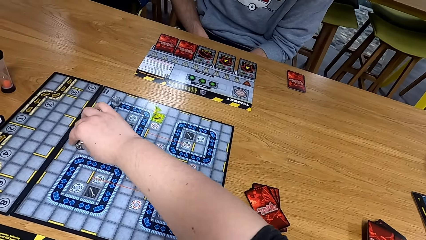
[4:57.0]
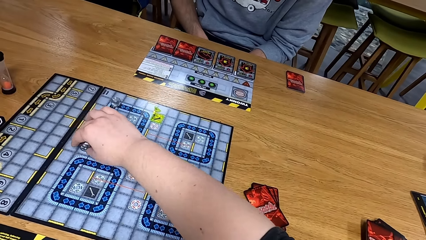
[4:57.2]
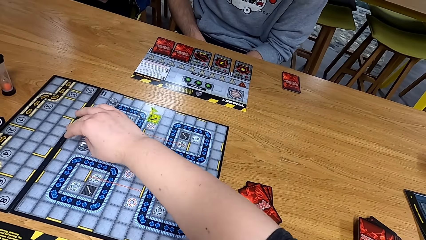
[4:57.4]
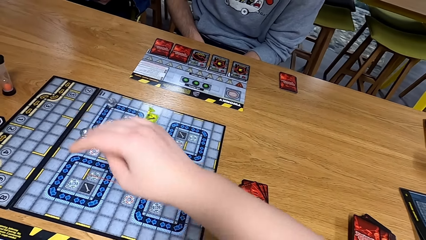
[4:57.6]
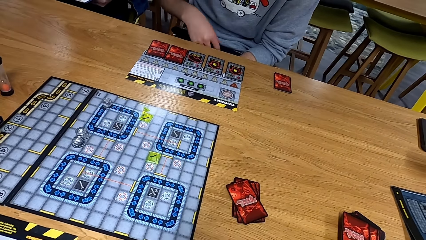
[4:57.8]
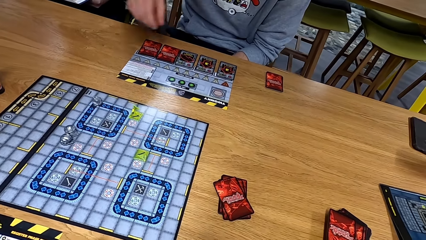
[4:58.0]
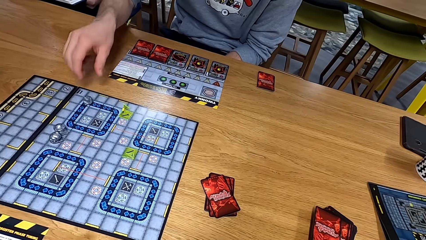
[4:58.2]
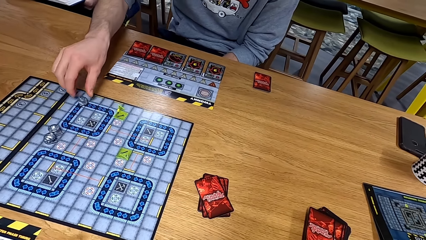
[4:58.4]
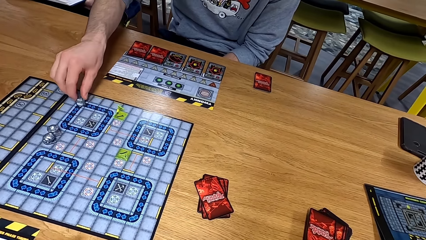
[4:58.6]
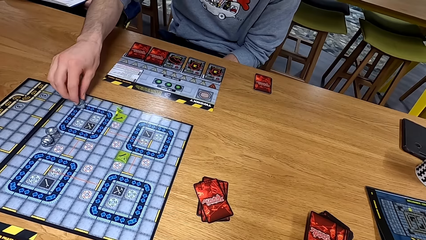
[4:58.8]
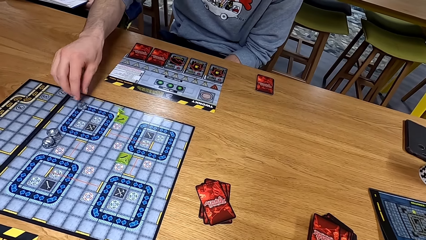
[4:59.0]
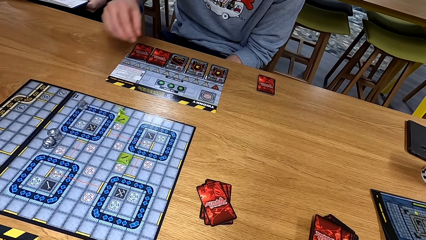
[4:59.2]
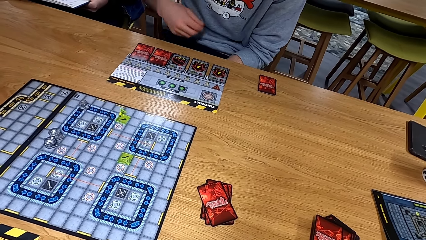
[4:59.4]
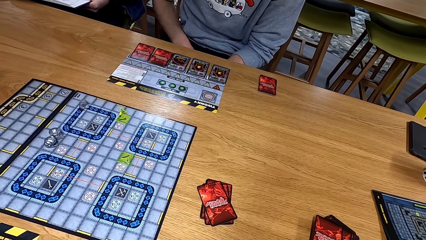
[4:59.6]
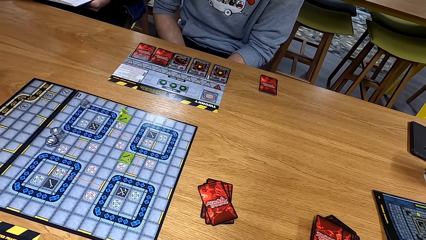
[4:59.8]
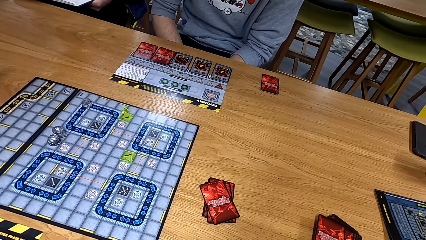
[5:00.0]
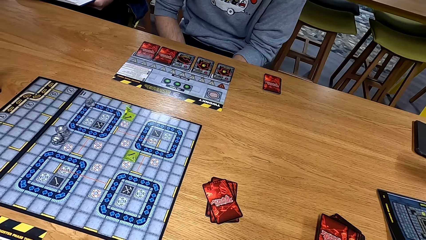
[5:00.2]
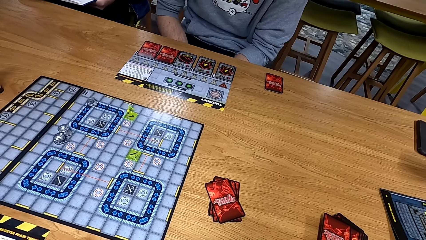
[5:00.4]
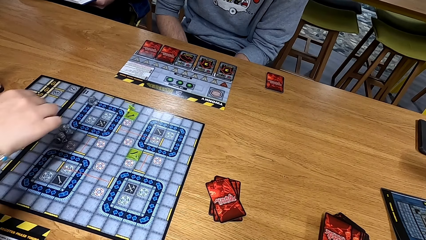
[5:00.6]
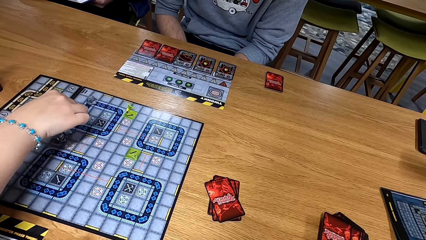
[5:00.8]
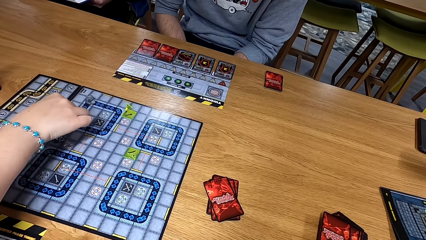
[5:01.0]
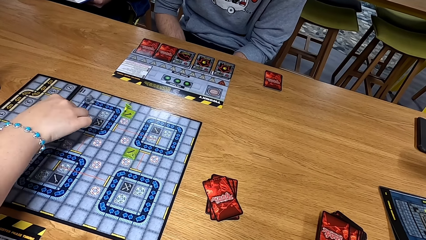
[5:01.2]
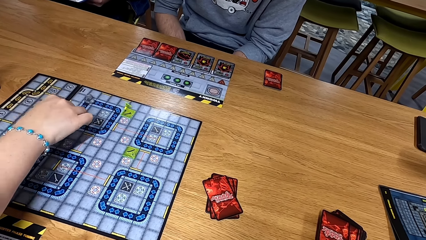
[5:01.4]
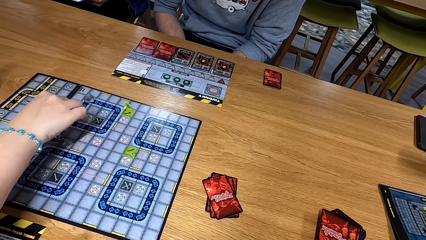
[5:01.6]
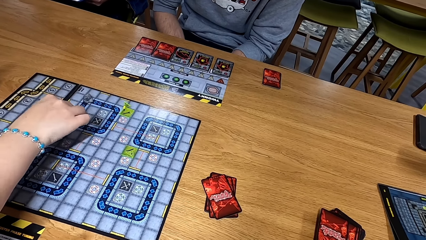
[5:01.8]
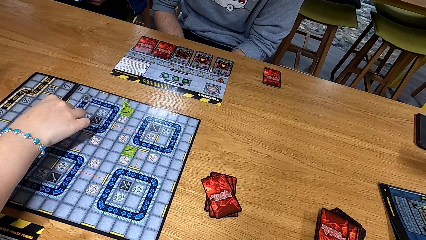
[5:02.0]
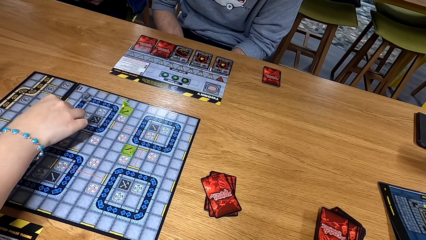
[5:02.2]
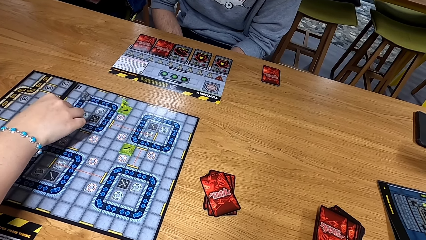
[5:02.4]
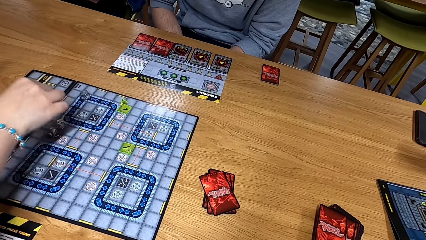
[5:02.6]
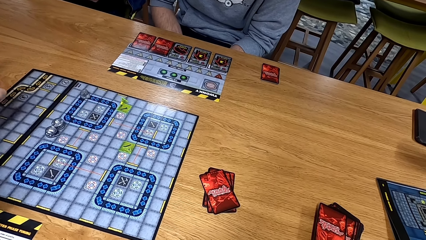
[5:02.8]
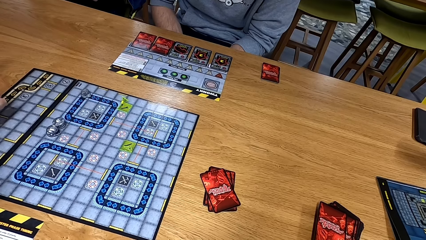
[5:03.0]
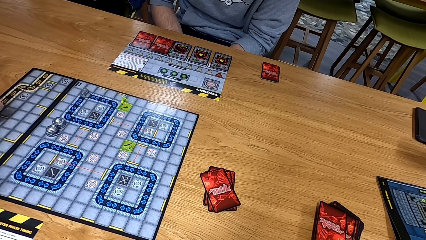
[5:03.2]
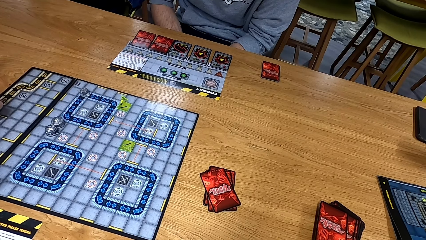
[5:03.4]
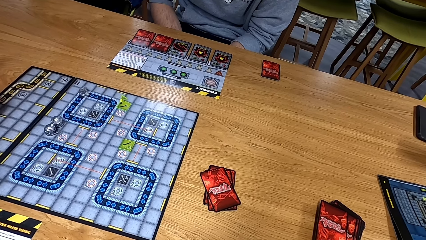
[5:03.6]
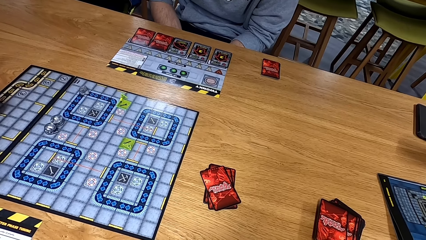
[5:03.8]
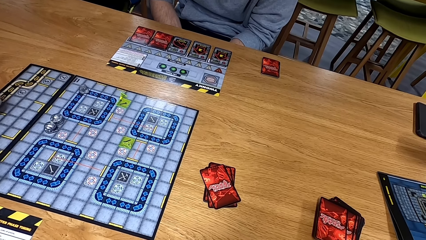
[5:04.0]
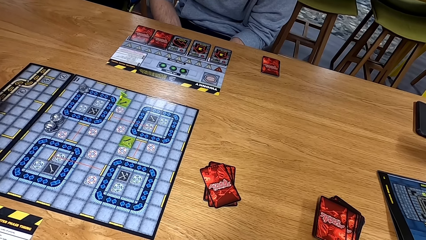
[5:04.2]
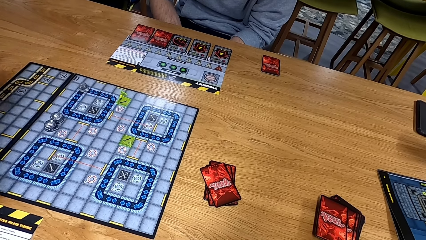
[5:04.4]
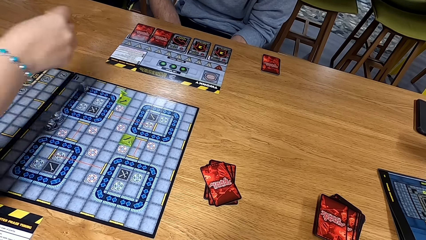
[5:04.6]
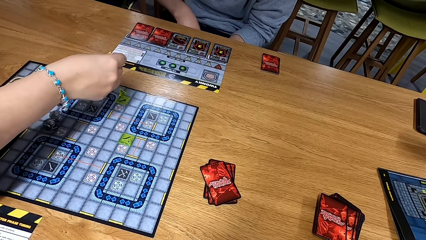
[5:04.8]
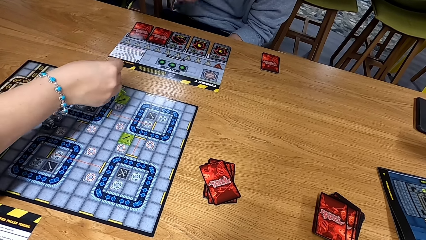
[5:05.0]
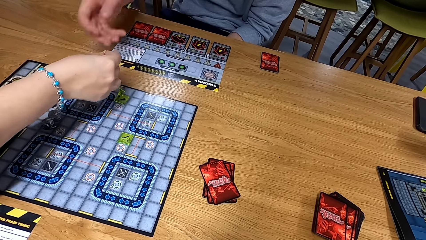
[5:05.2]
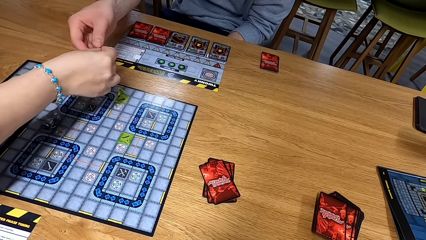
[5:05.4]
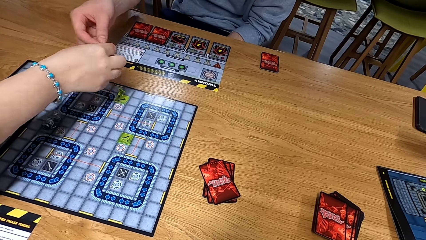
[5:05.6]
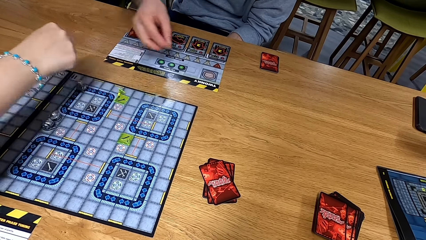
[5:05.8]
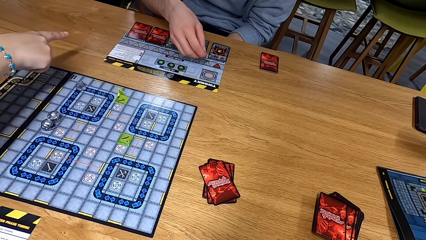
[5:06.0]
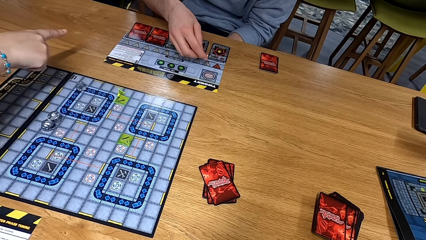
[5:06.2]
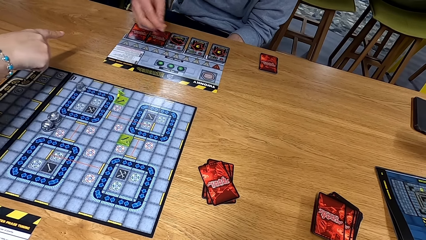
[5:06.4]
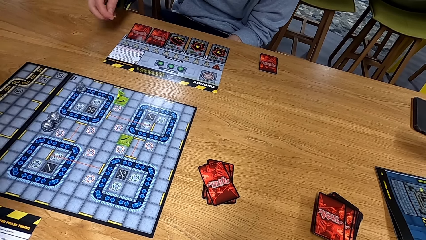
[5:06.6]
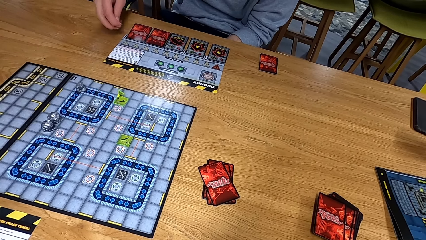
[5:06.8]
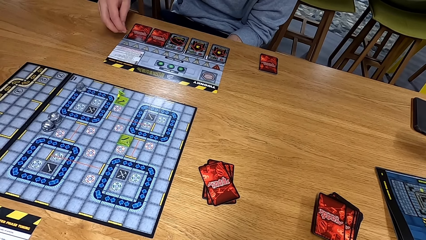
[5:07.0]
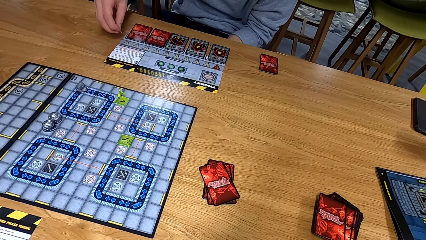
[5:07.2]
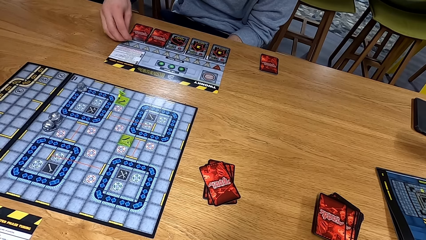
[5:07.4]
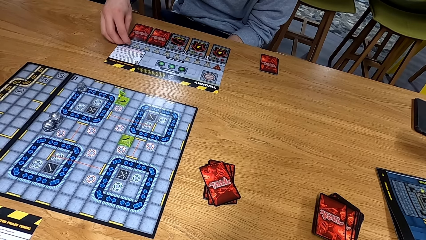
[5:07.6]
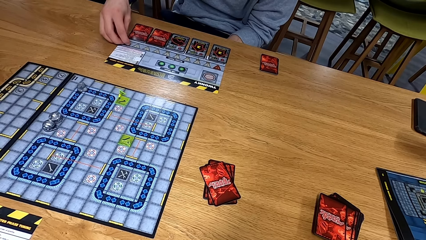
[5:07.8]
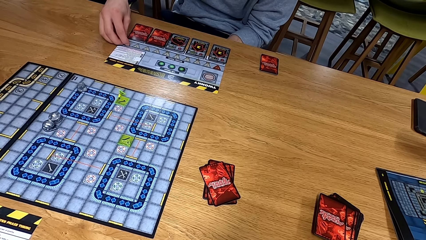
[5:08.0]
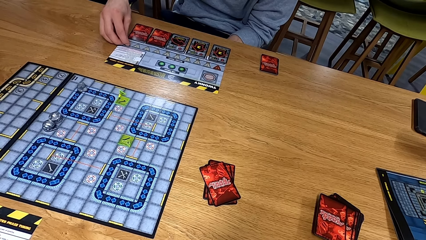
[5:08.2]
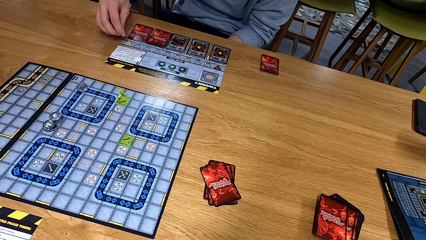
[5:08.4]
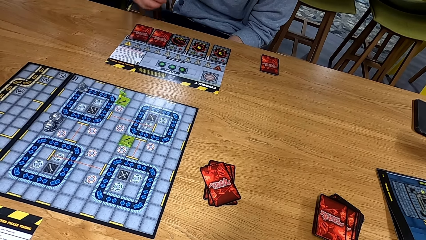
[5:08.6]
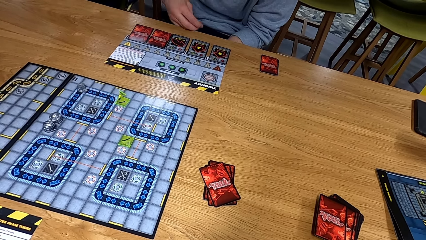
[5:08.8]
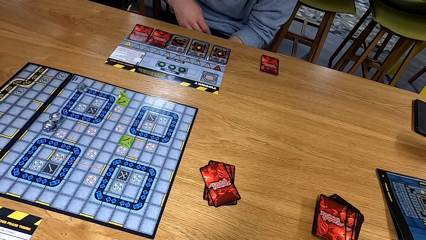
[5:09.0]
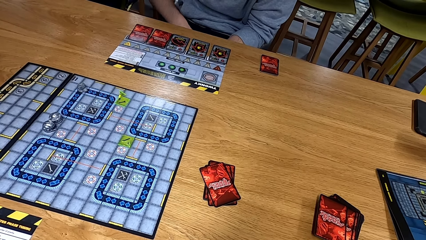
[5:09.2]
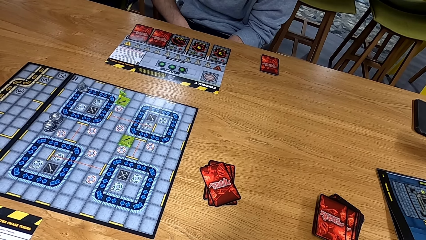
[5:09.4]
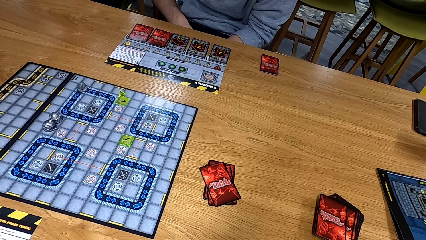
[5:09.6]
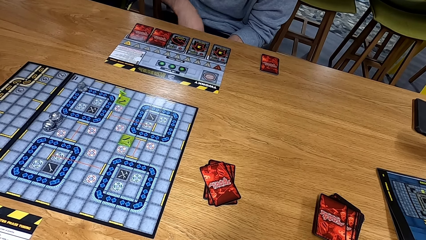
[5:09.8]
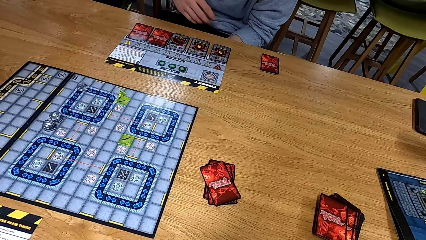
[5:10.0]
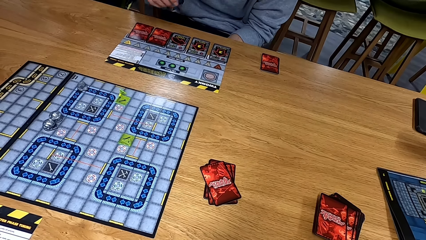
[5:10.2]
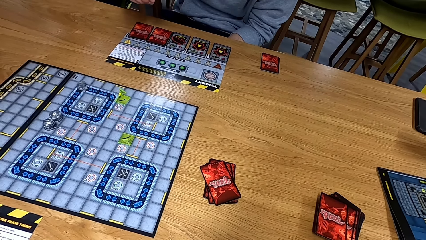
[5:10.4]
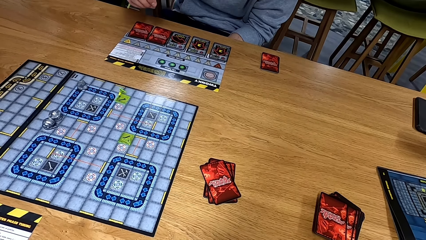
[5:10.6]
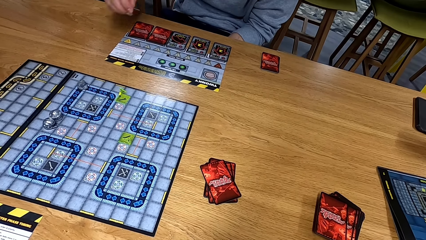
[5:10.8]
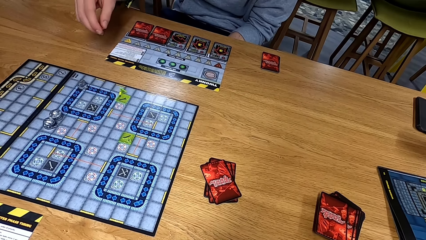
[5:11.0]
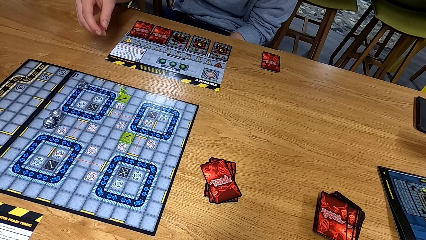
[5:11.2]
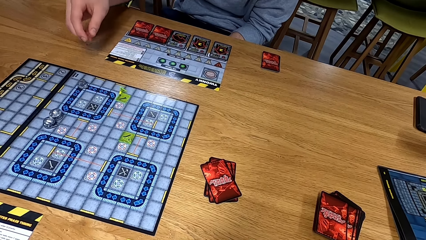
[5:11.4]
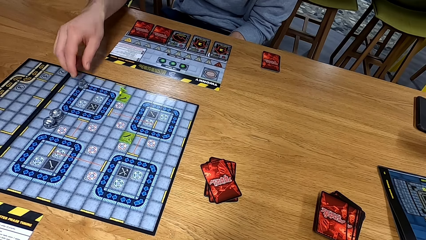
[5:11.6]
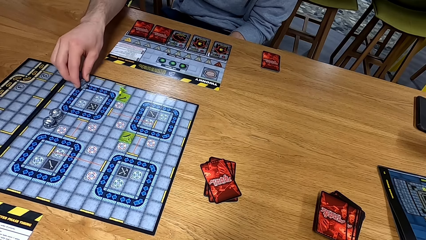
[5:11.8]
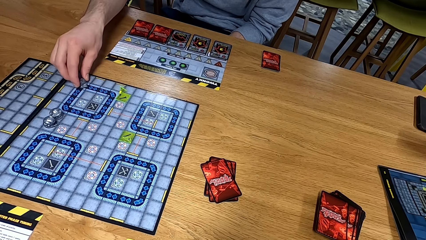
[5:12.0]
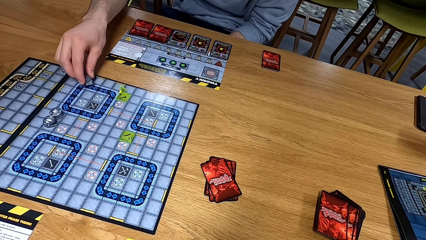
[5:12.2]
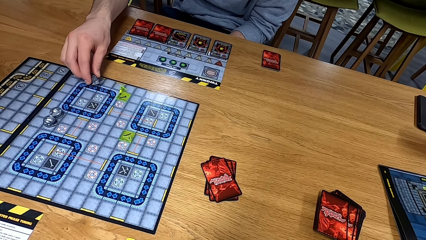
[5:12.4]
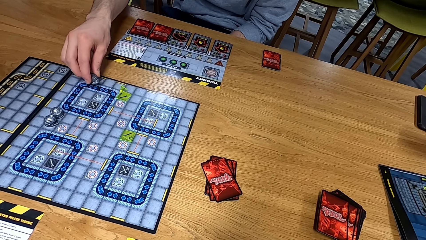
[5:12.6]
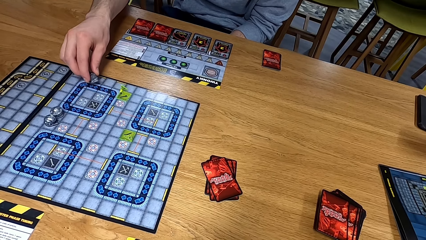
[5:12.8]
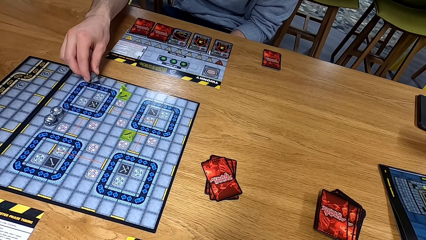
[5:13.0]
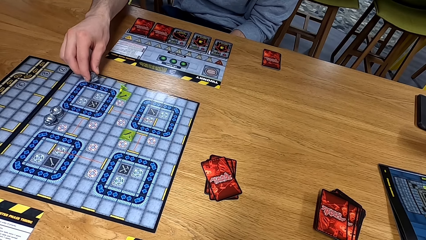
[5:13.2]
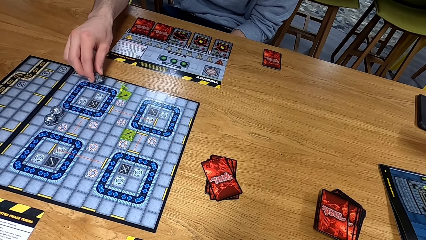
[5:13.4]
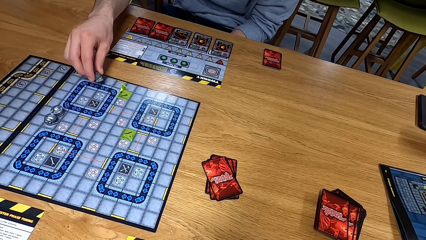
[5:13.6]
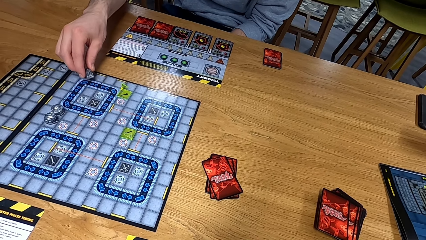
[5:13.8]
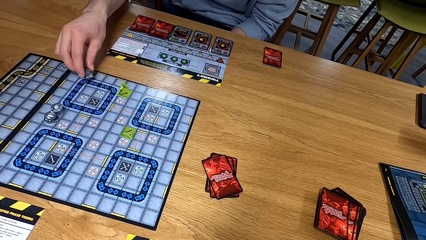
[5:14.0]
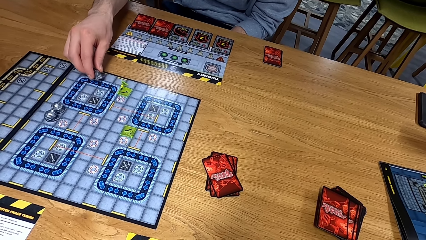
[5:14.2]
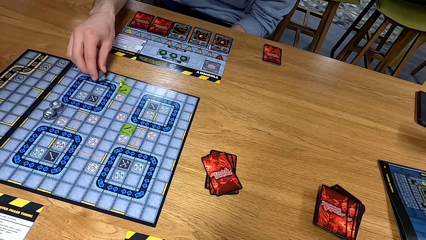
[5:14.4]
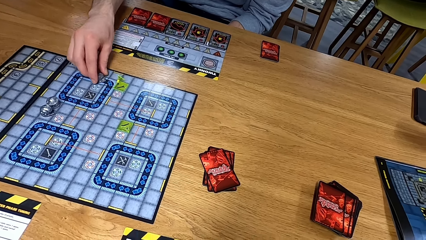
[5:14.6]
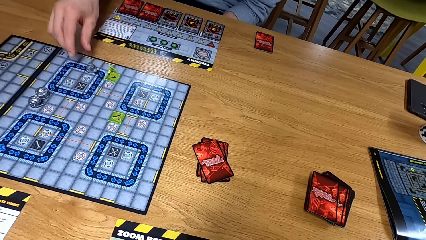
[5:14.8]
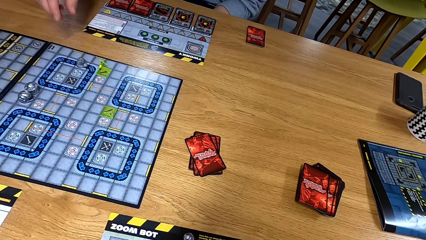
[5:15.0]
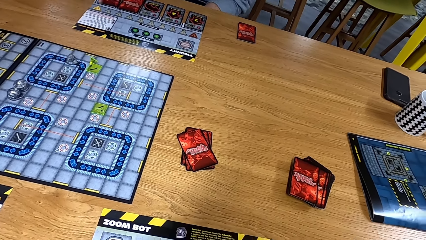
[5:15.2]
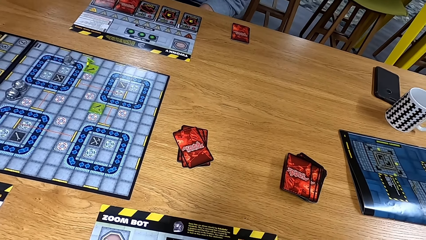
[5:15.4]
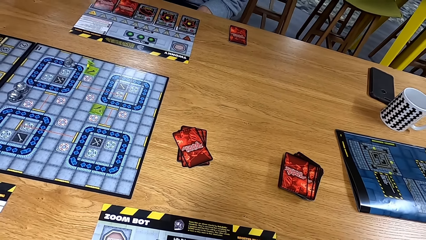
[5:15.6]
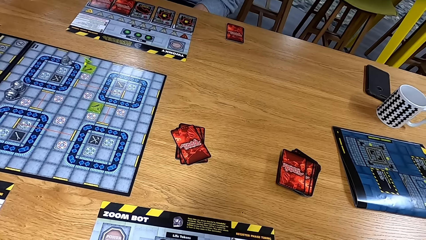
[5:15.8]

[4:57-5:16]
The camera wearer plays a board game. They move a dice. A man plays and moves a dice. Another man plays and moves a dice. The other man hands the first man a dice. The first man puts the dice down. The first man plays and moves a dice.
